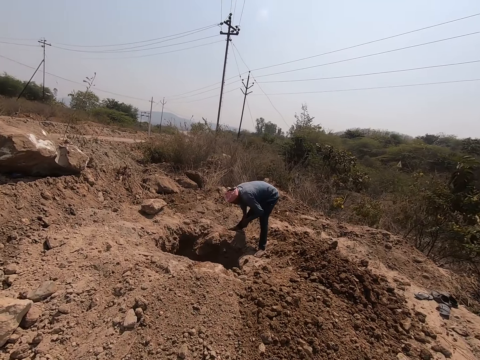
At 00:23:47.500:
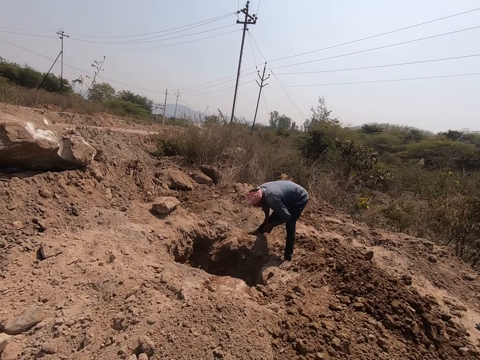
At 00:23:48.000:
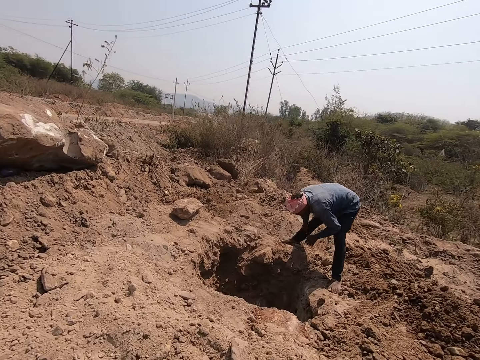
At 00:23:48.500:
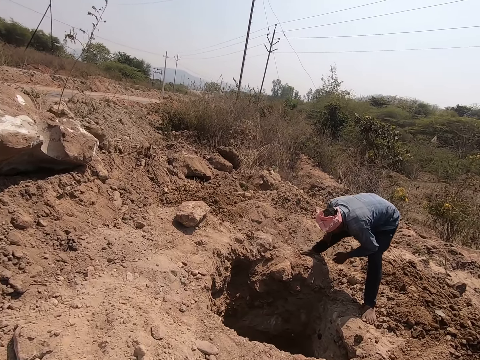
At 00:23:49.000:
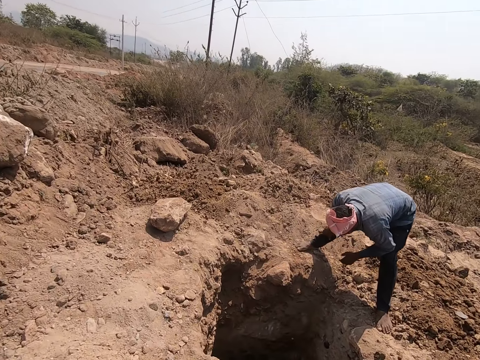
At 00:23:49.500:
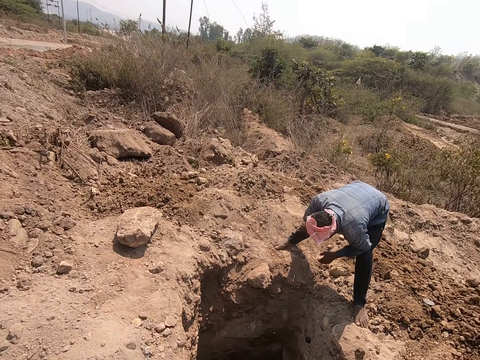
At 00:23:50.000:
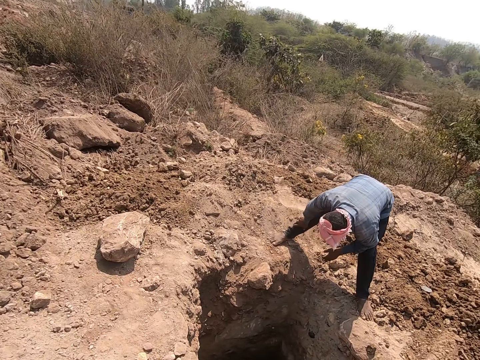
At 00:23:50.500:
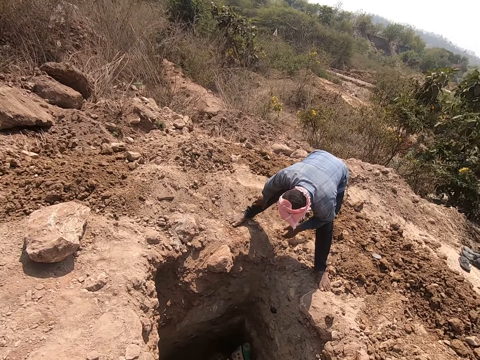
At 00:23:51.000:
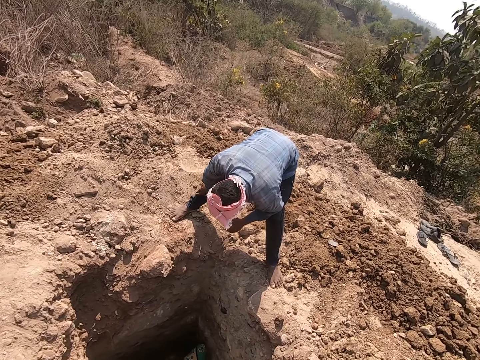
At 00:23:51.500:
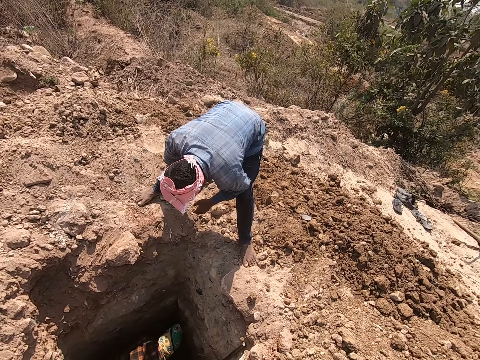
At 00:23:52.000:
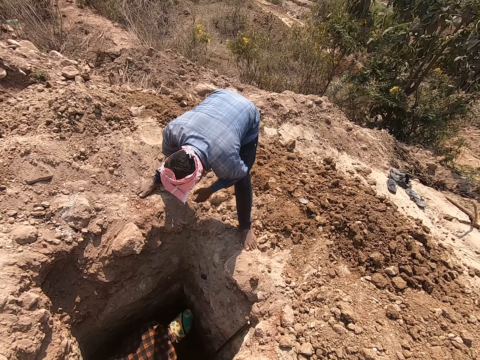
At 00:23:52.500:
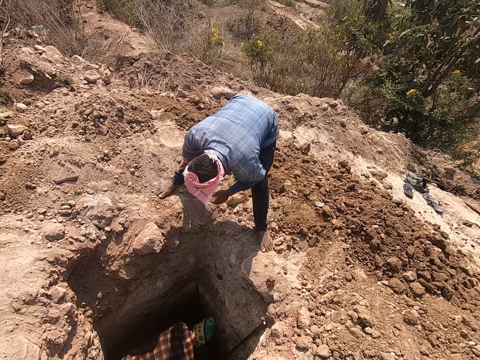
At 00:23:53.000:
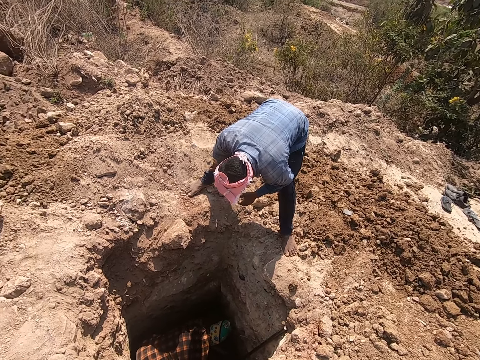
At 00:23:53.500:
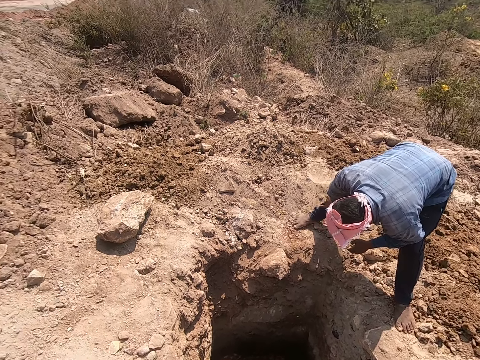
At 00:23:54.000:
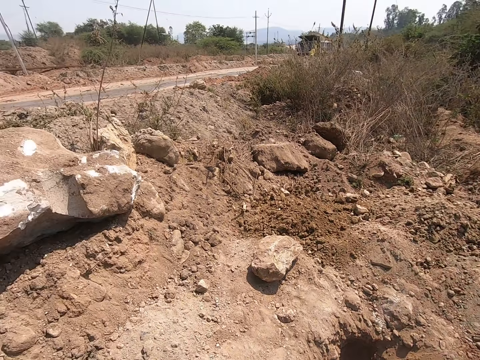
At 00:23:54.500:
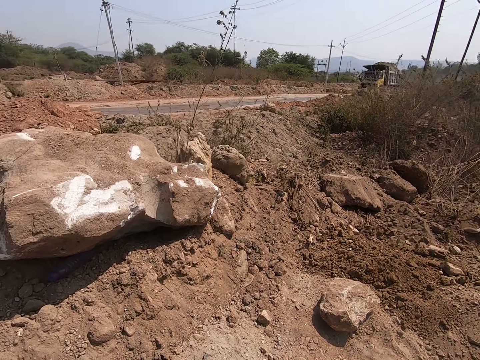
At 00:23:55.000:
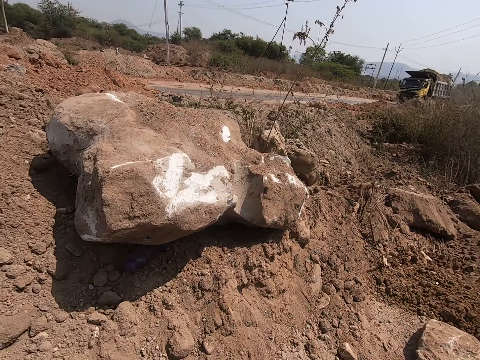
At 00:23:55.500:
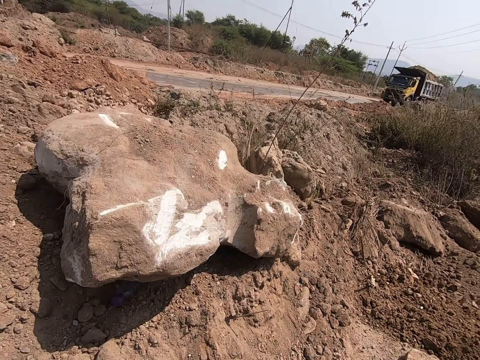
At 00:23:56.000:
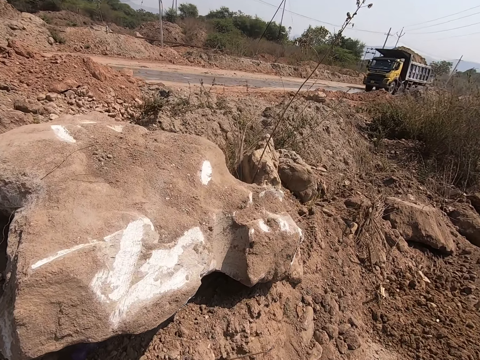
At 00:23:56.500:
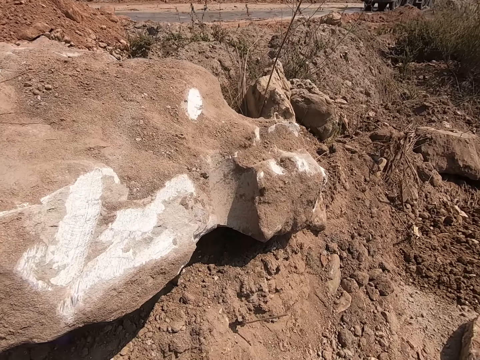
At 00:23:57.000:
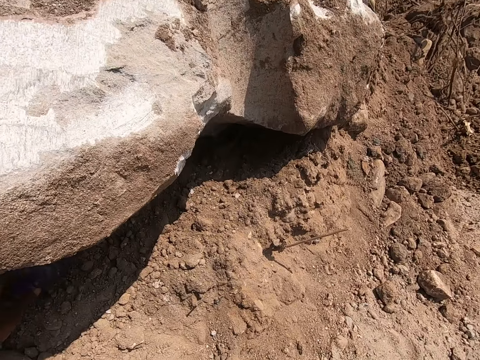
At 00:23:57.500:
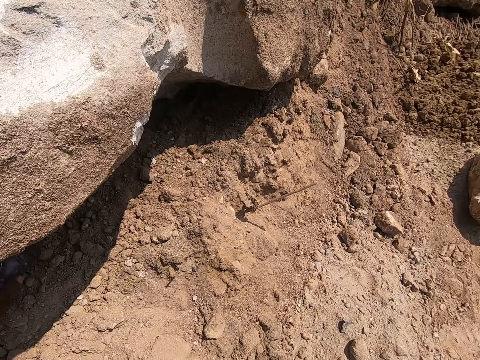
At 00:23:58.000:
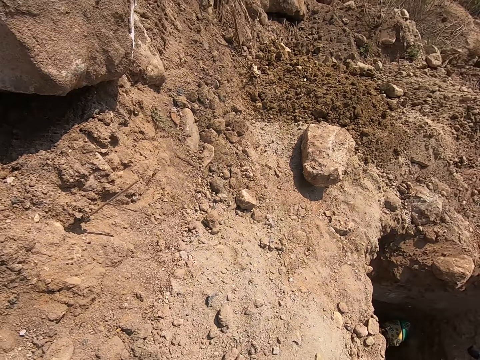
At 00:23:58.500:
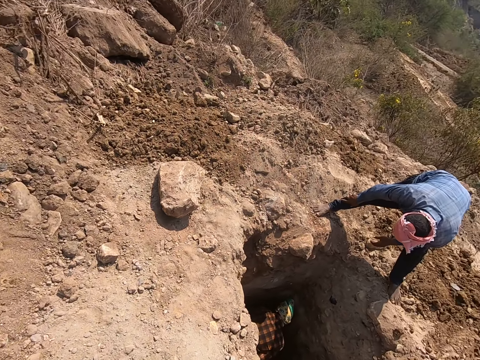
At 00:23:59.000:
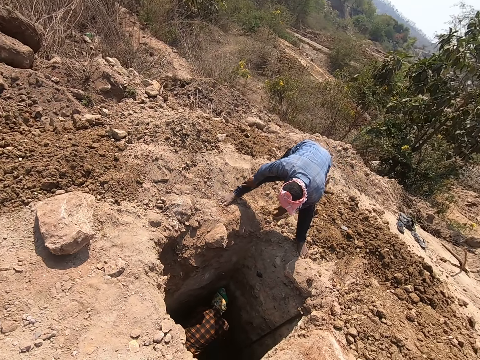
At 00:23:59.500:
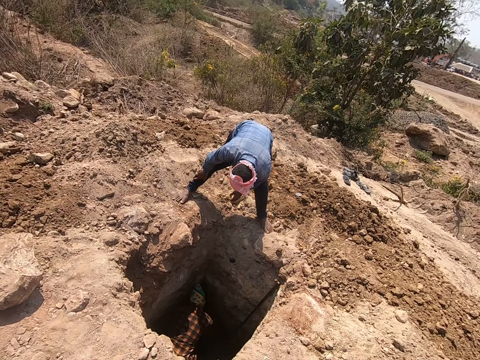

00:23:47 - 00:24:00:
The camera wearer is looking at a person and another person.

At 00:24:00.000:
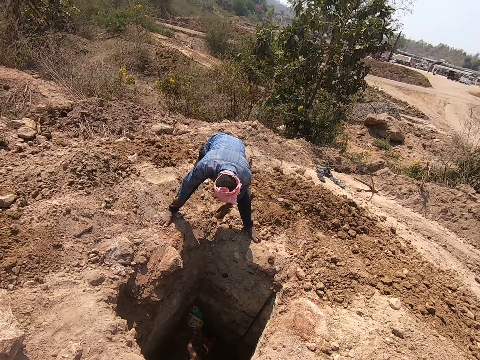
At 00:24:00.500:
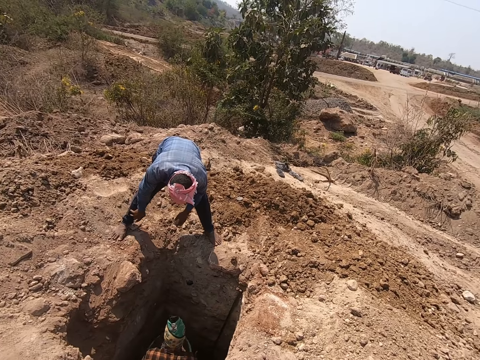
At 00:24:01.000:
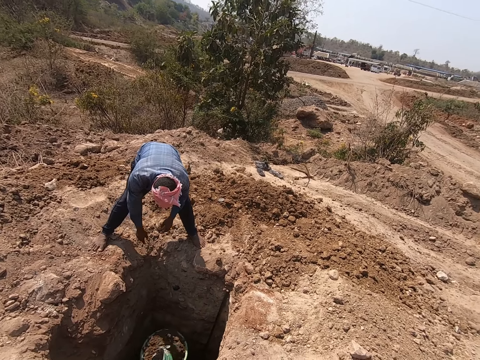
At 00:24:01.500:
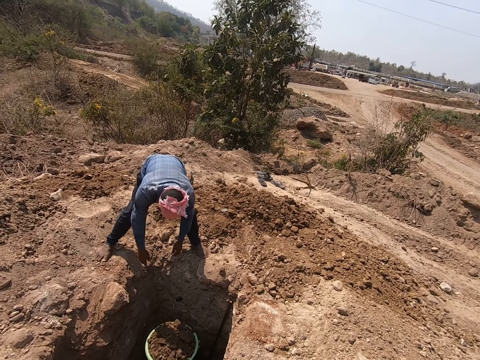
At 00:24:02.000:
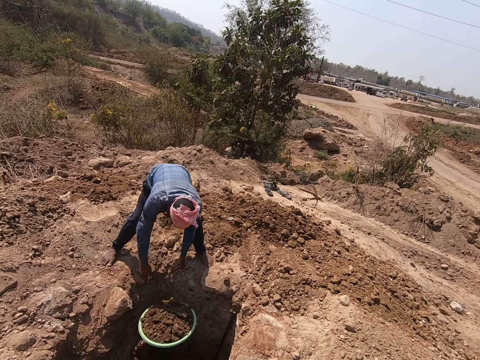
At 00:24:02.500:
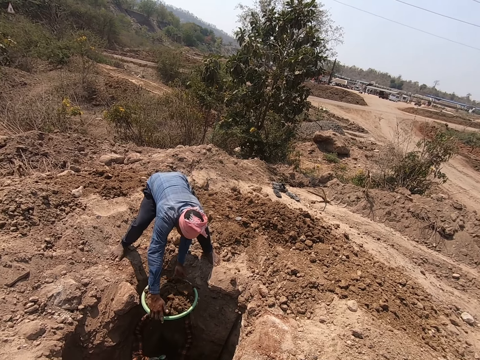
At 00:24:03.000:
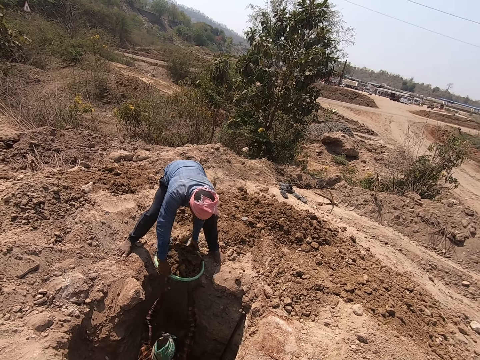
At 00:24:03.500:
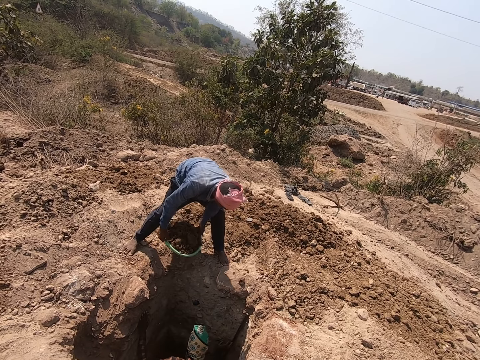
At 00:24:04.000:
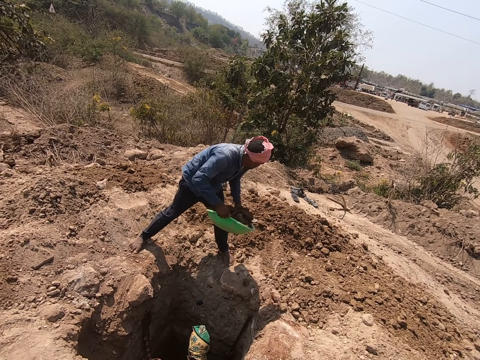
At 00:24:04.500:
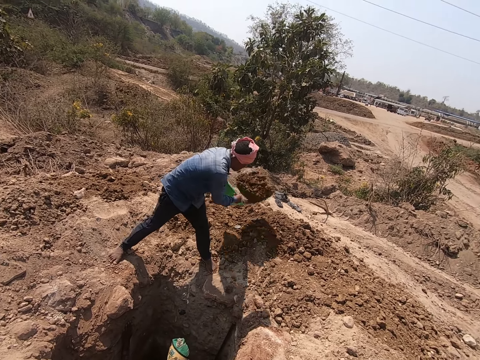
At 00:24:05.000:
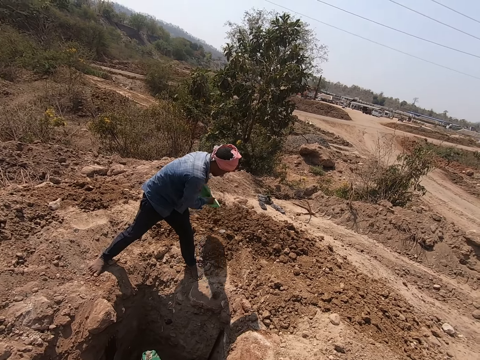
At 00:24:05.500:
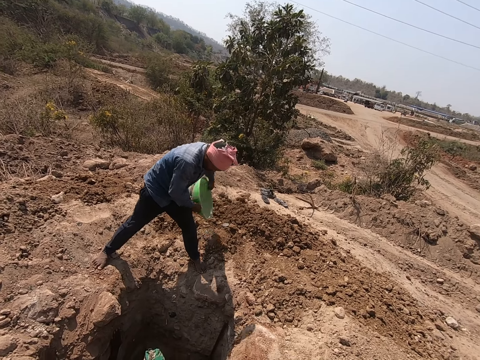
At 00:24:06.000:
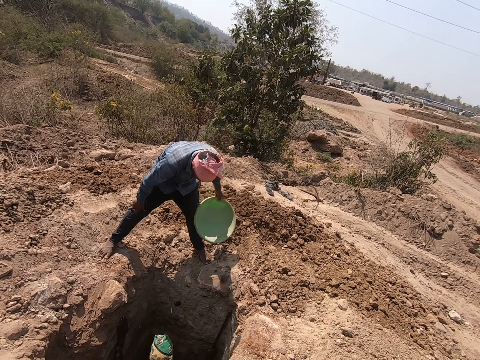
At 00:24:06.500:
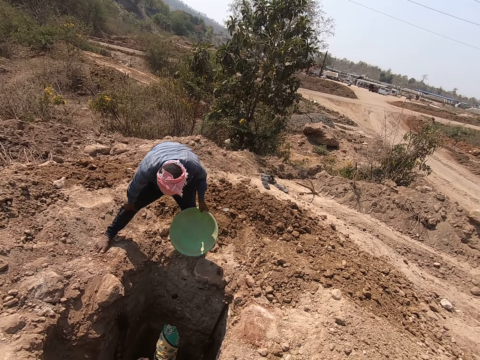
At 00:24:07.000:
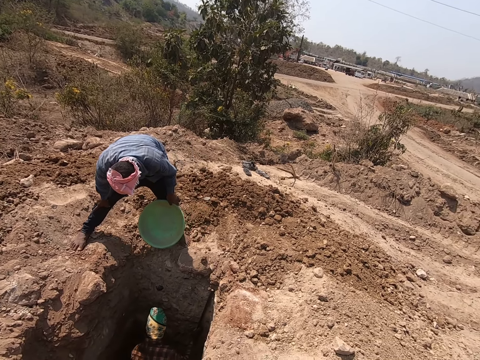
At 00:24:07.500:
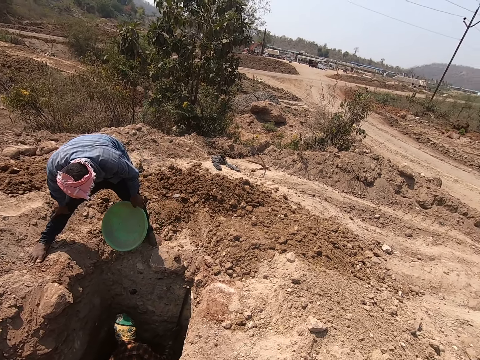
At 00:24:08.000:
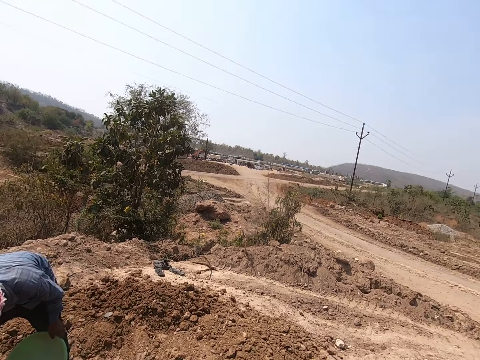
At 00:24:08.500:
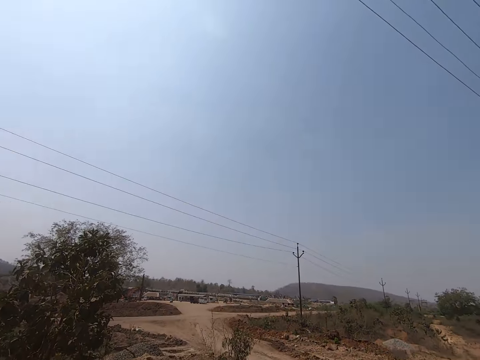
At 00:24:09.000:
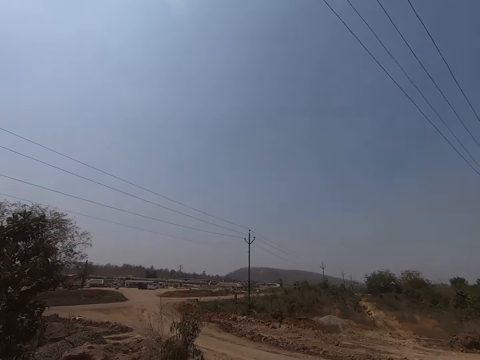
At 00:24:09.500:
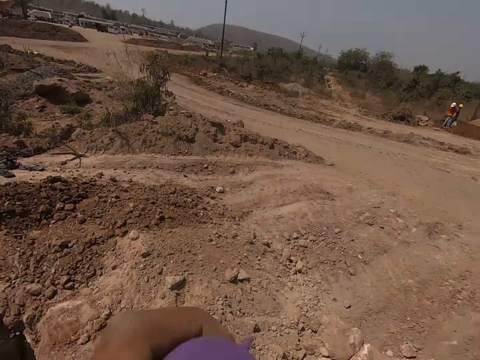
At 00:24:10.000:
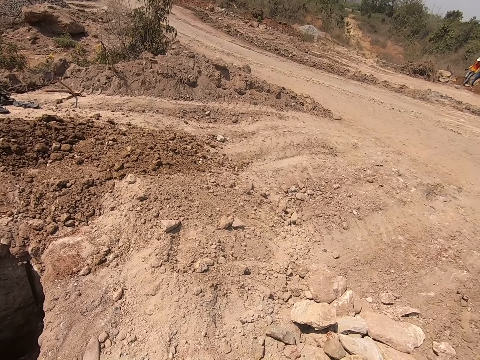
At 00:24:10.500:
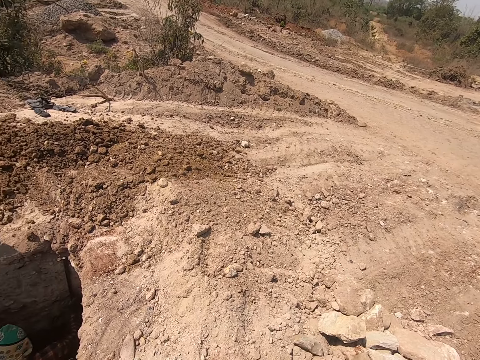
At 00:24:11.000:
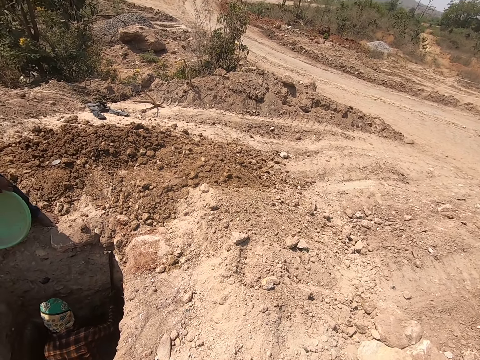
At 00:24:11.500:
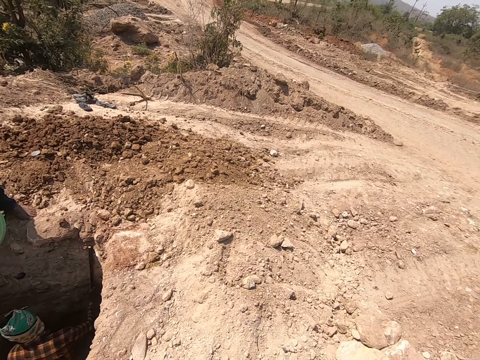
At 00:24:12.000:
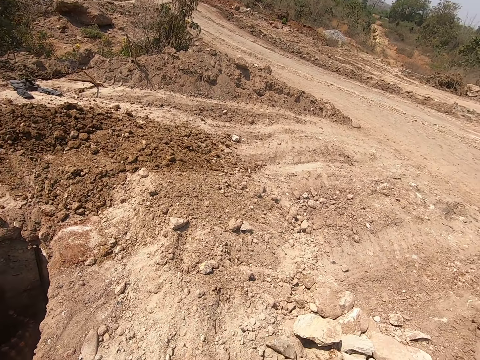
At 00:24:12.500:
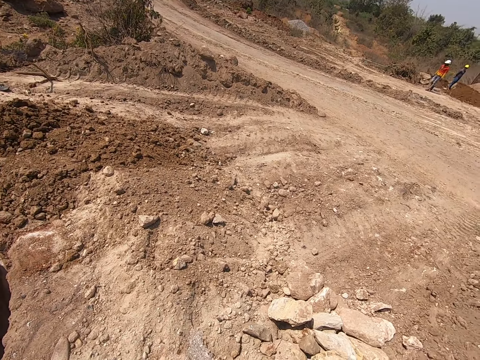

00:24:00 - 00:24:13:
A man transfers a bowl of sand from a hole to another man with both hands. The other man throws the sand in the bowl on the ground with both hands. The first man interacts with the other man and the camera wearer.
